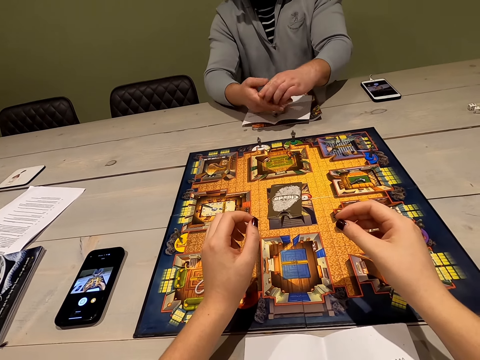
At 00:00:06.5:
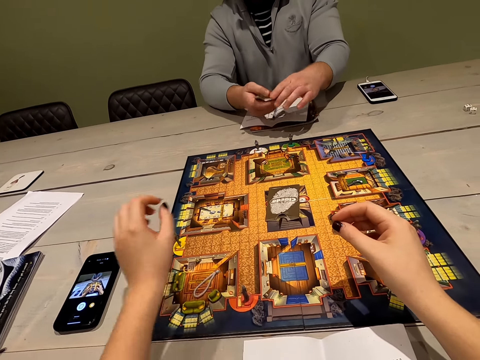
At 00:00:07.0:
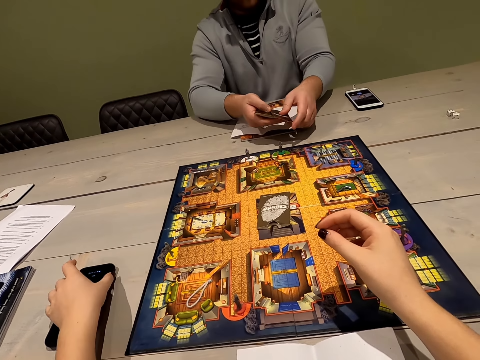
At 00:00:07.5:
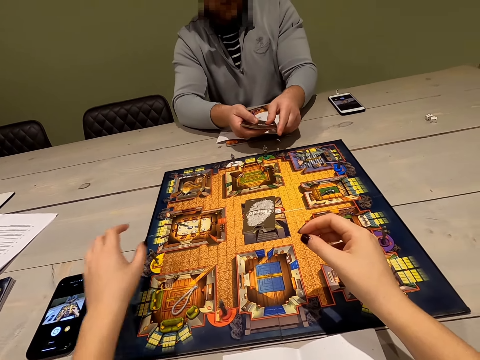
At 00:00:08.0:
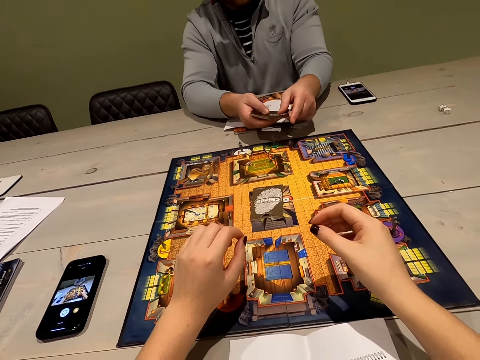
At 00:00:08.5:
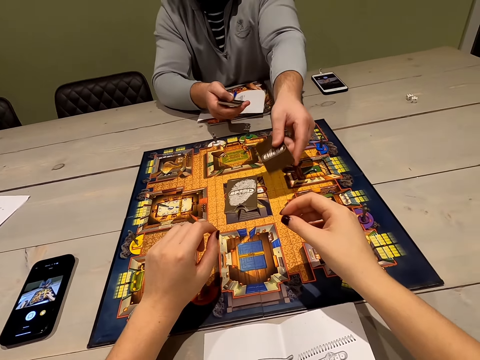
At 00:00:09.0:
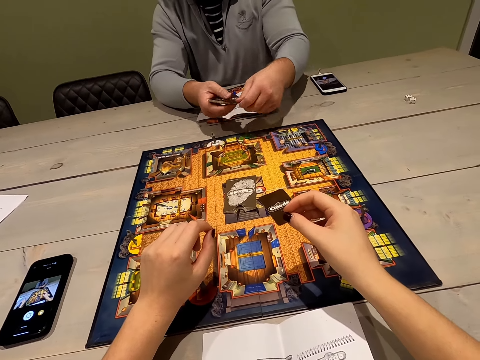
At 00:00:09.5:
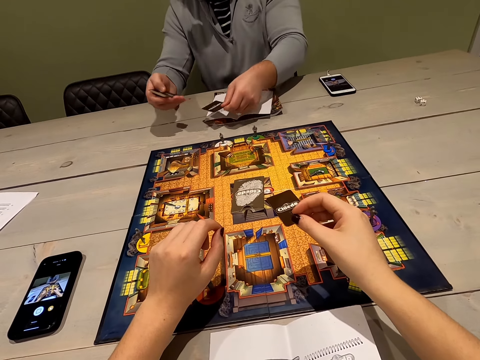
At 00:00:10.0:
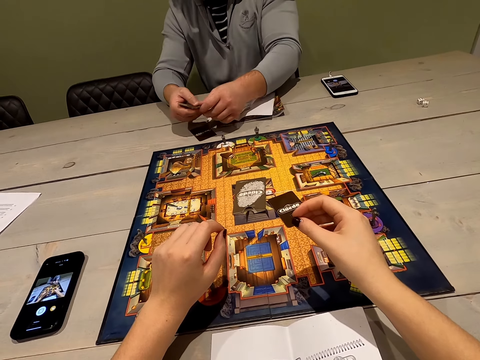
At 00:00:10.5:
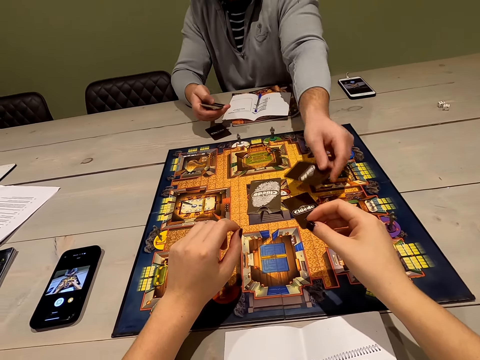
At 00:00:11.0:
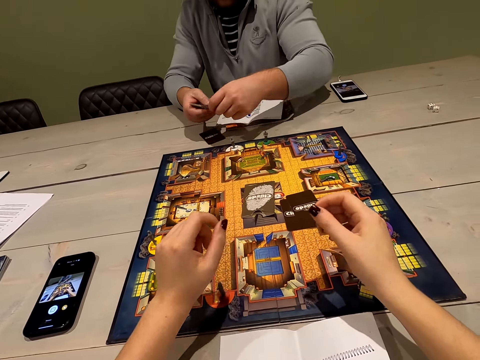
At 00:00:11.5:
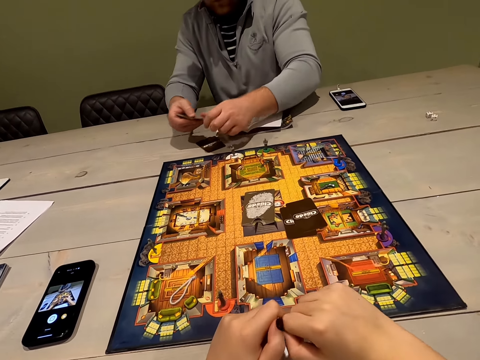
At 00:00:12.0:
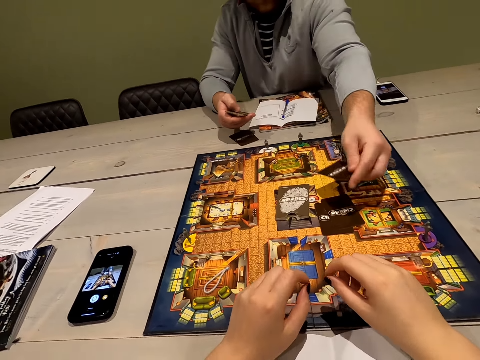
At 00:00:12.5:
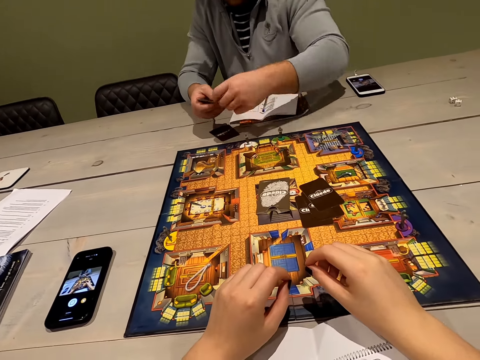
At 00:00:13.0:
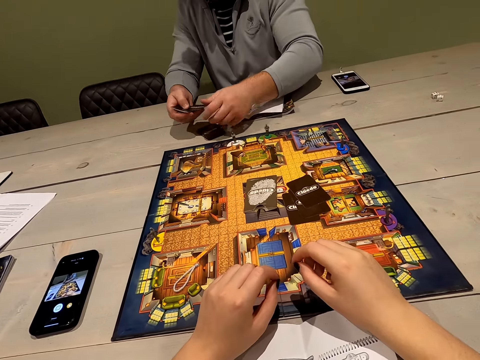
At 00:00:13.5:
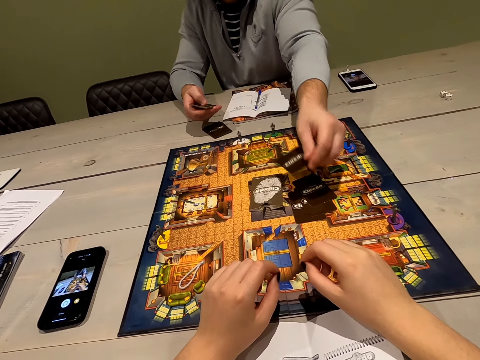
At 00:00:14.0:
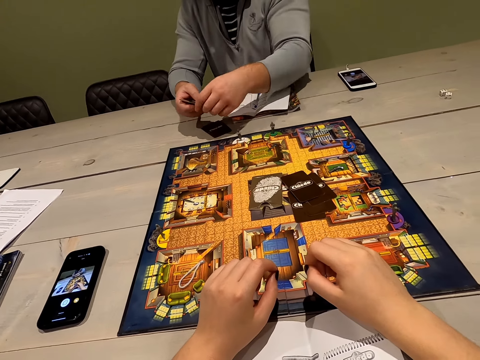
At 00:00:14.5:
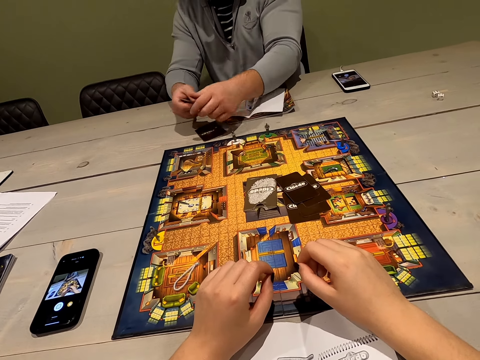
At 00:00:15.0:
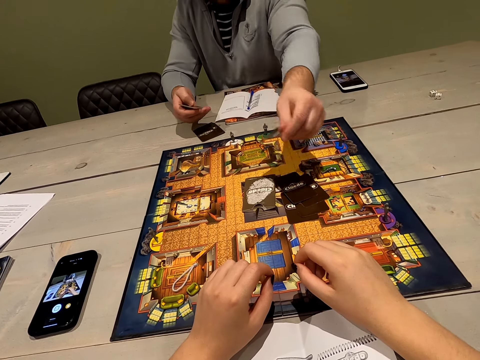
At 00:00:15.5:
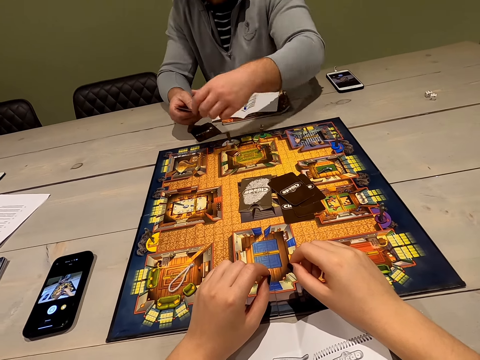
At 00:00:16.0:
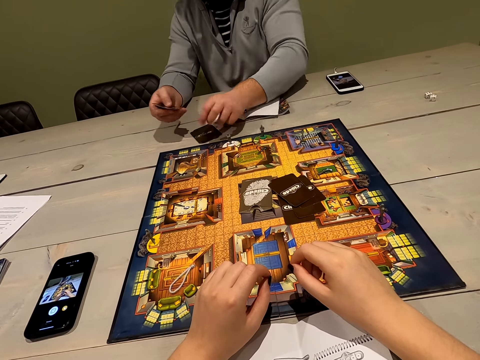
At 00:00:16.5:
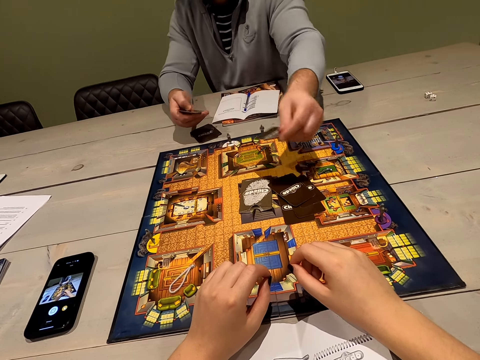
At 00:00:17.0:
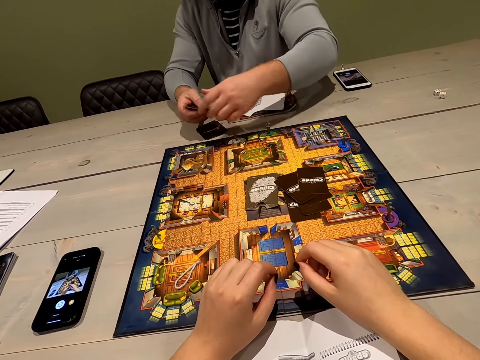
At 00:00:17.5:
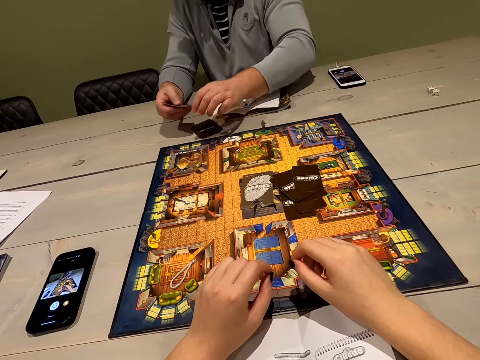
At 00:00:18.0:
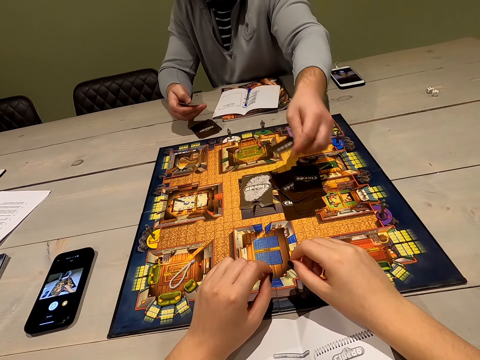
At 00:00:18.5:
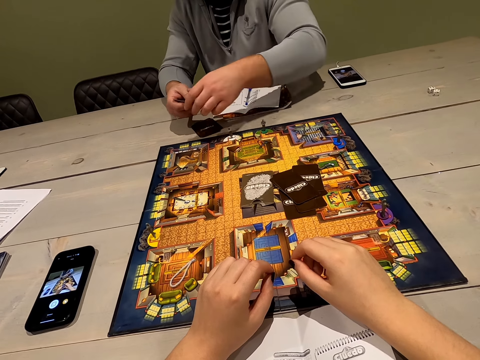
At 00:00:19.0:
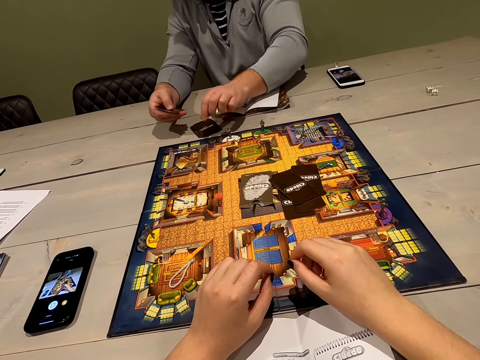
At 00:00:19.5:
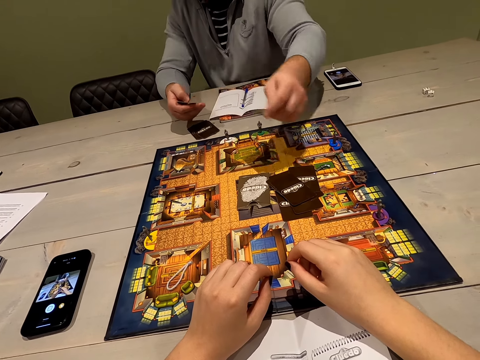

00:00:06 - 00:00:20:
A man picks cards. The man distributes the cards. The man drops the cards.

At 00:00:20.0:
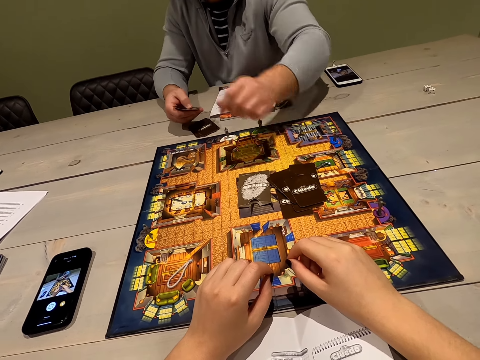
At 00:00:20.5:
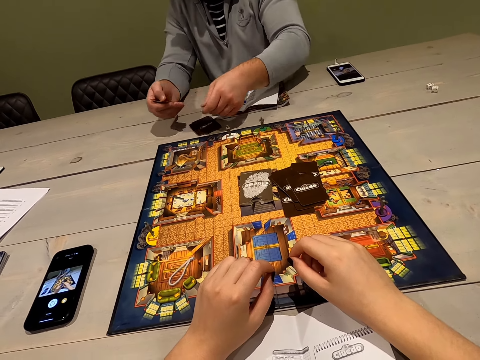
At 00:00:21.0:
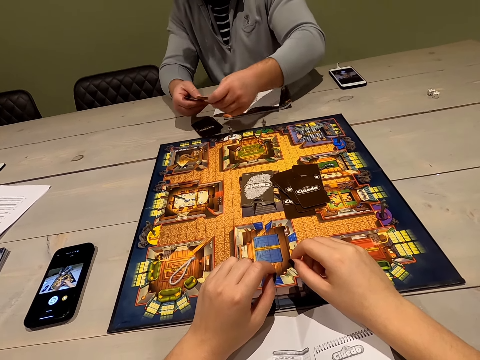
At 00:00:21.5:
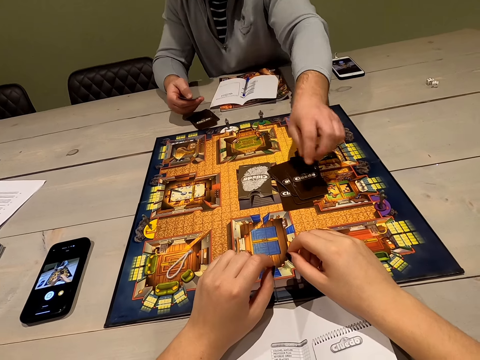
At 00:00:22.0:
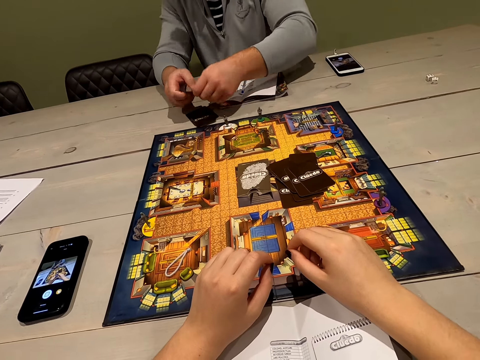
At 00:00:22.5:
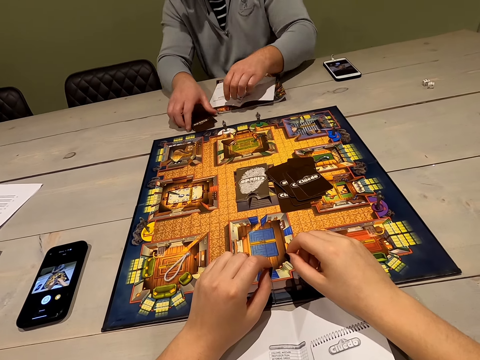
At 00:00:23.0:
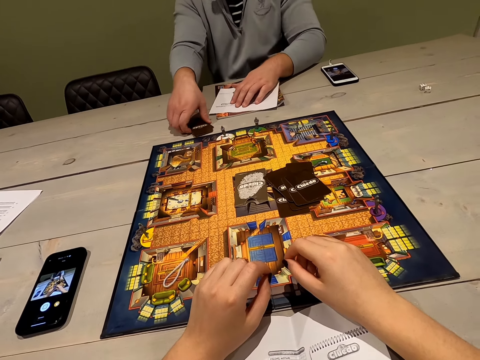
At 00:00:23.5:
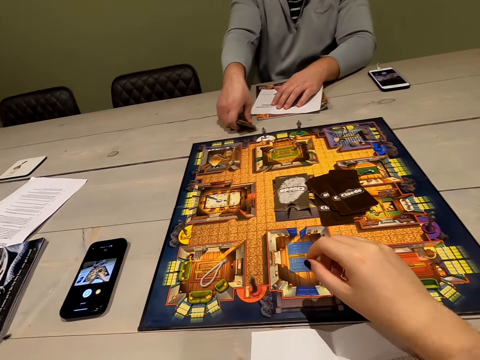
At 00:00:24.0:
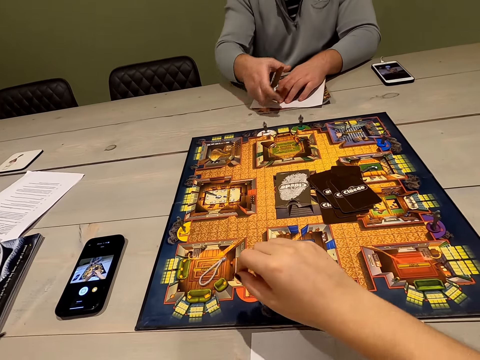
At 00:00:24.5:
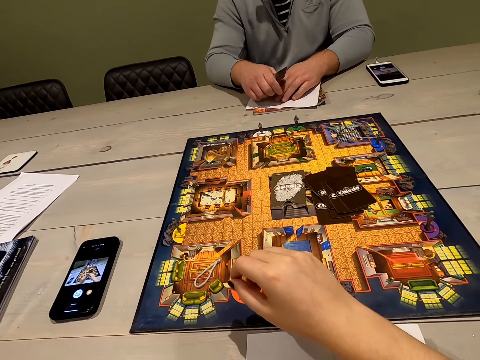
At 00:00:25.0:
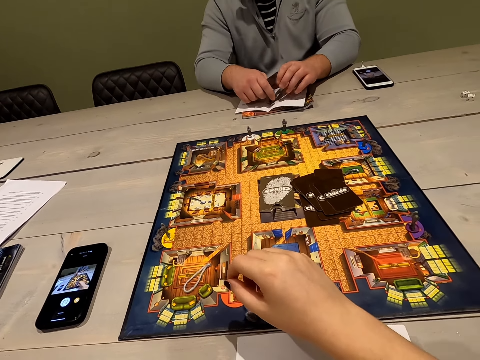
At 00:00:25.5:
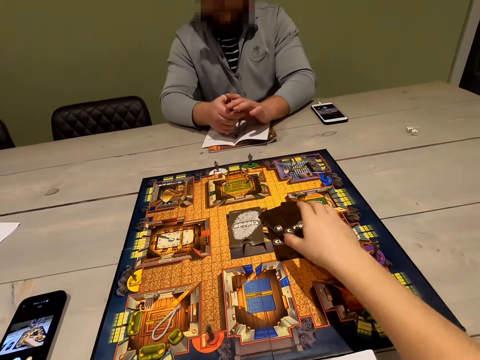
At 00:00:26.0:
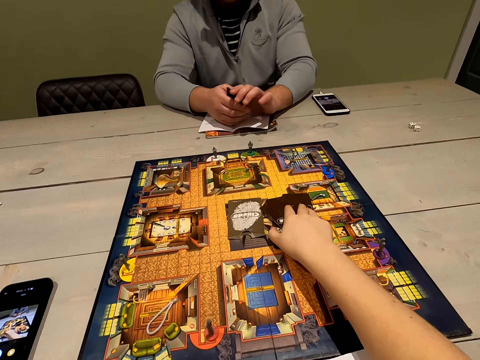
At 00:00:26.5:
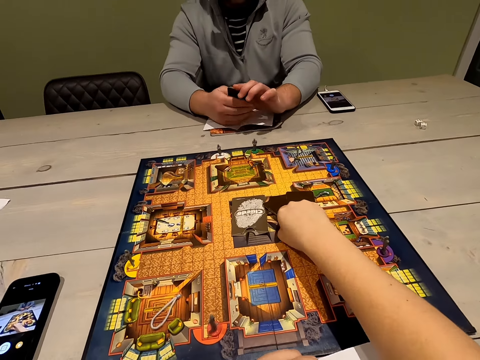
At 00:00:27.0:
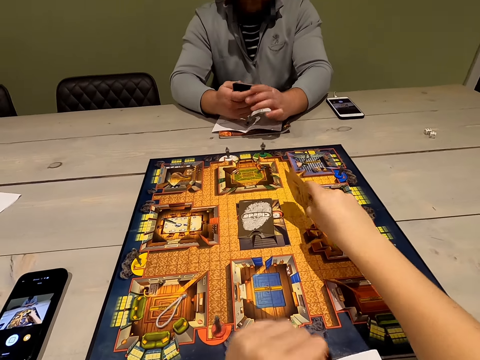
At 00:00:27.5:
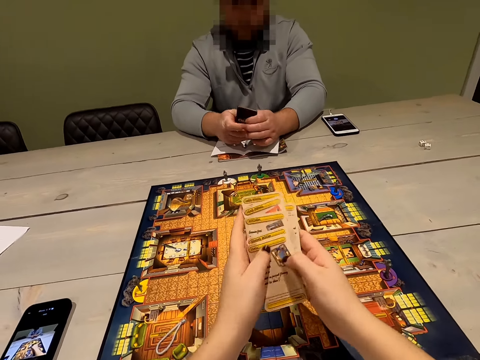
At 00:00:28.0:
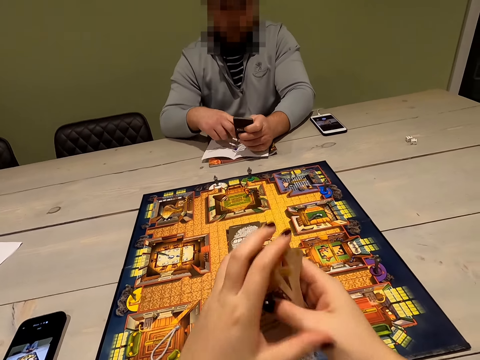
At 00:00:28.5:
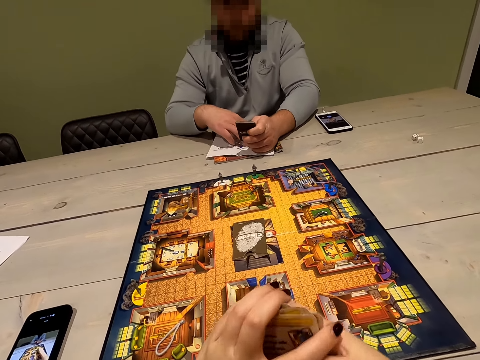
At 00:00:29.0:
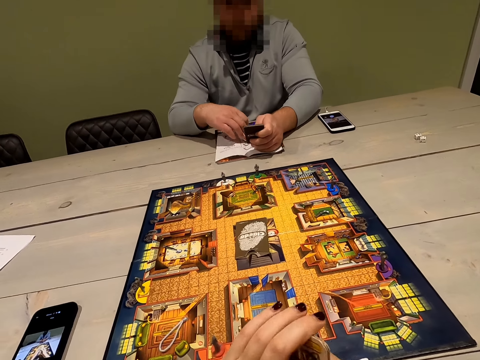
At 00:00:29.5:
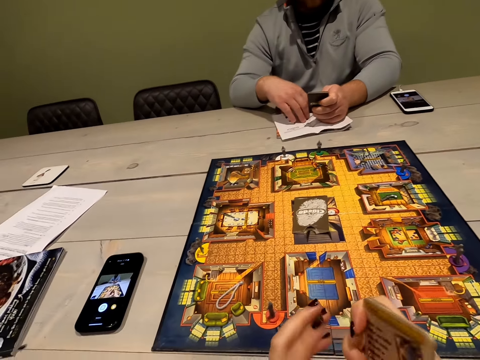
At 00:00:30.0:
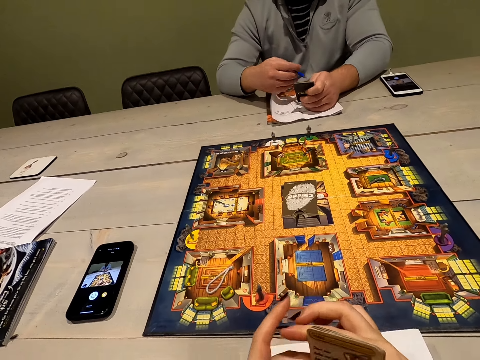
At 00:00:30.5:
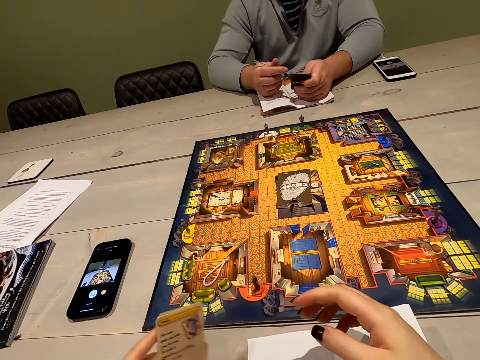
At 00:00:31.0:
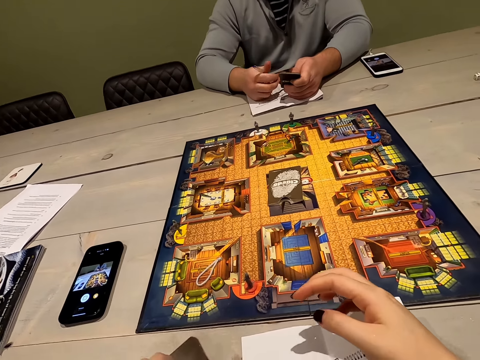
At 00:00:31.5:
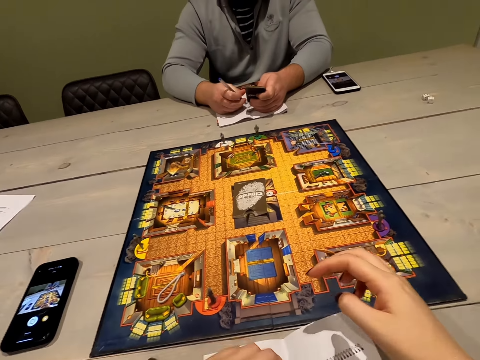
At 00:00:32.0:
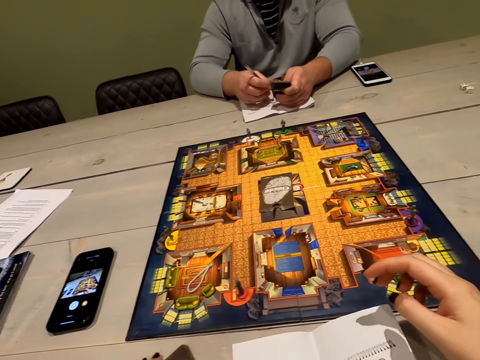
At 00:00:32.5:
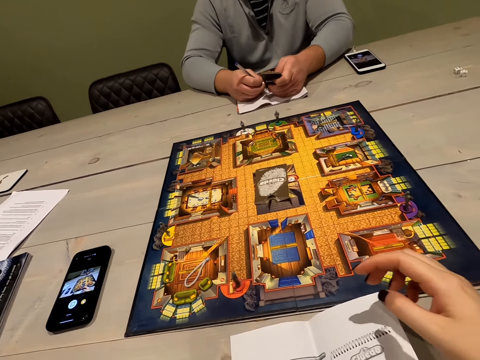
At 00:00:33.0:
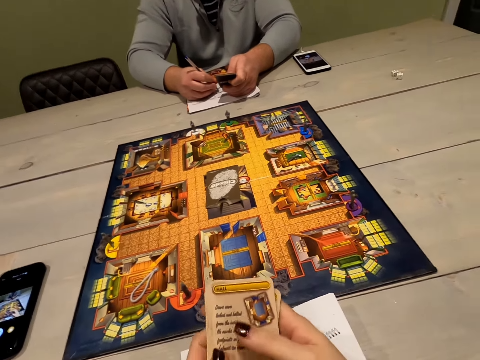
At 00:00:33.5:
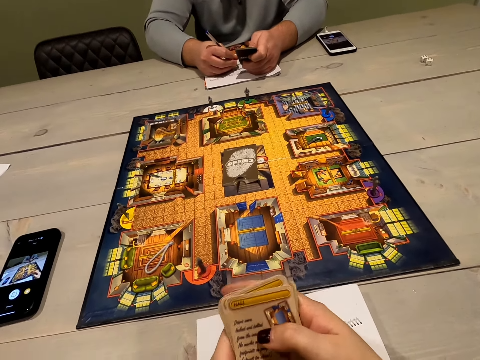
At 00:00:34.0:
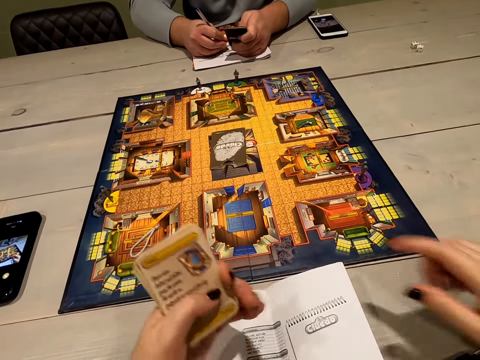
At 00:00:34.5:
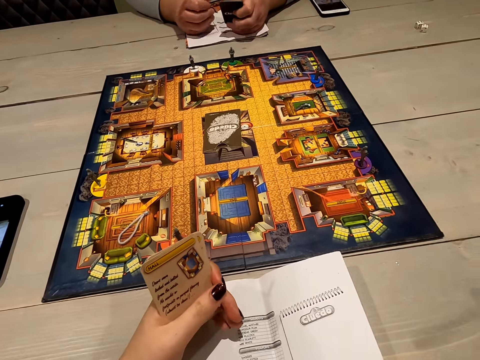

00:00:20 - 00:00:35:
A person picks cards. The camera wearer picks cards. They put the cards down and pick the cards.
